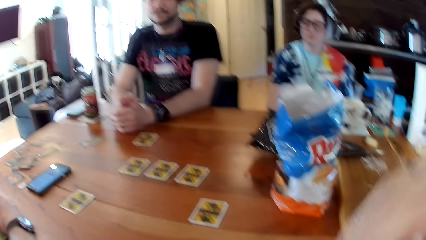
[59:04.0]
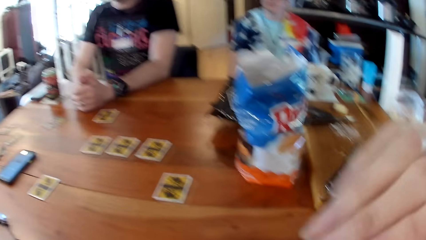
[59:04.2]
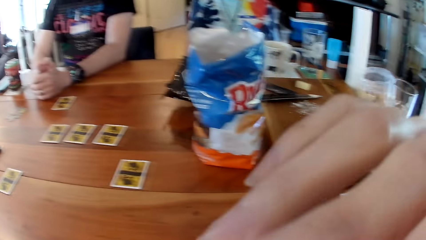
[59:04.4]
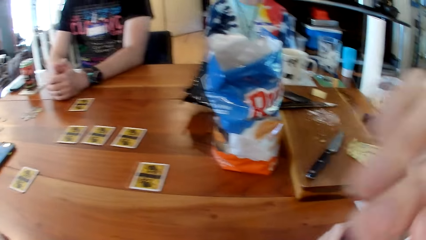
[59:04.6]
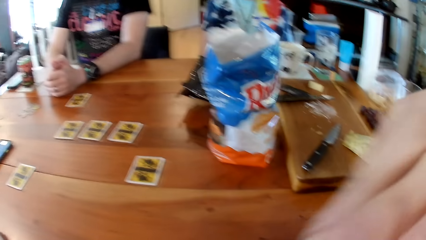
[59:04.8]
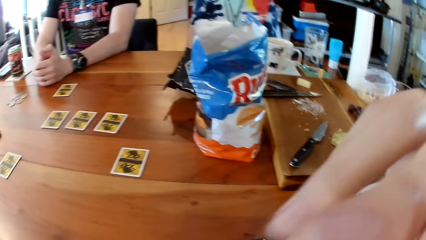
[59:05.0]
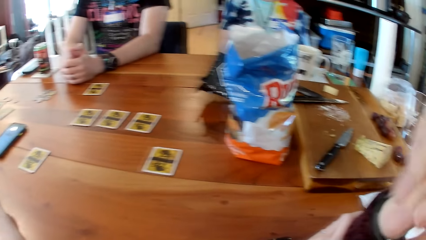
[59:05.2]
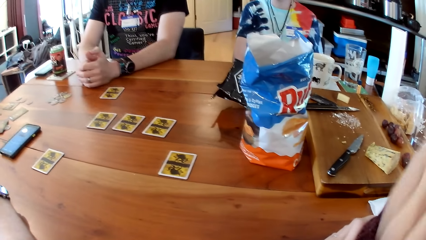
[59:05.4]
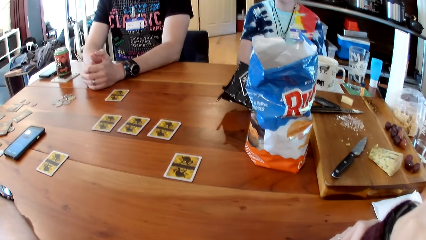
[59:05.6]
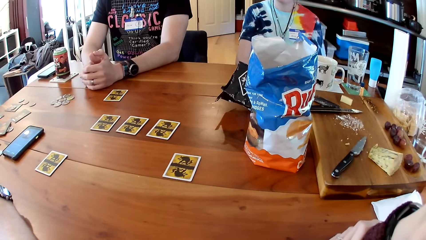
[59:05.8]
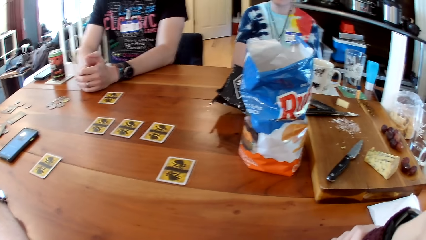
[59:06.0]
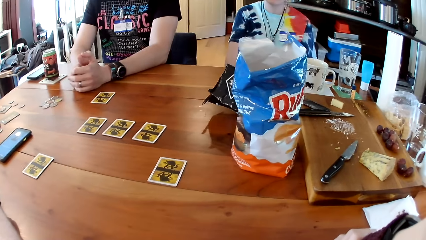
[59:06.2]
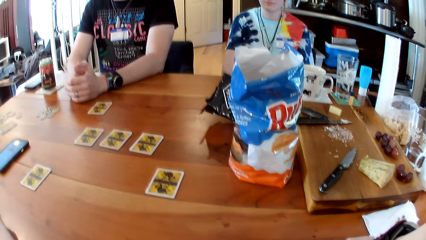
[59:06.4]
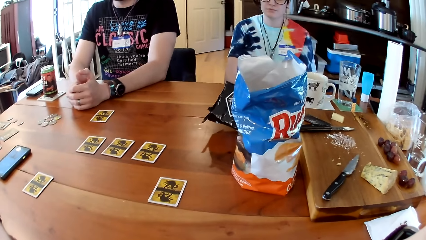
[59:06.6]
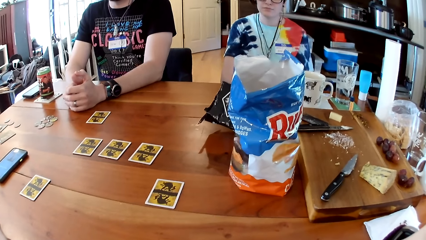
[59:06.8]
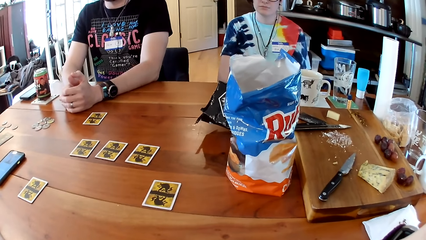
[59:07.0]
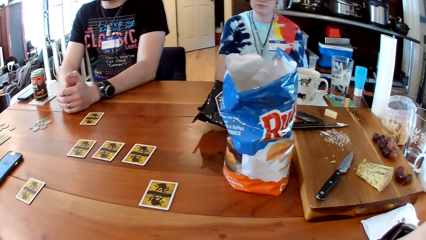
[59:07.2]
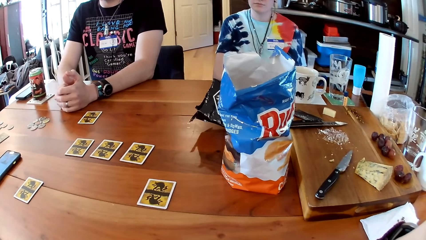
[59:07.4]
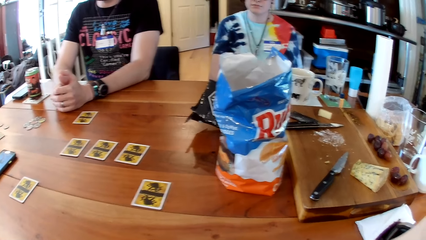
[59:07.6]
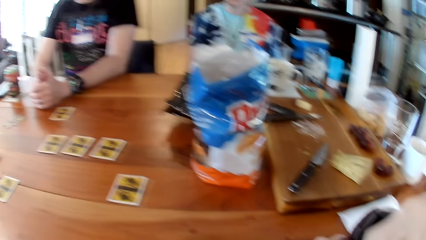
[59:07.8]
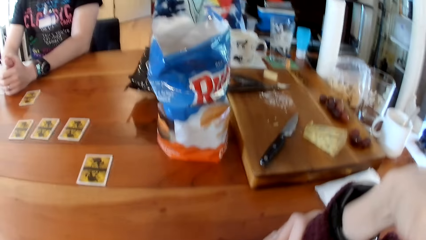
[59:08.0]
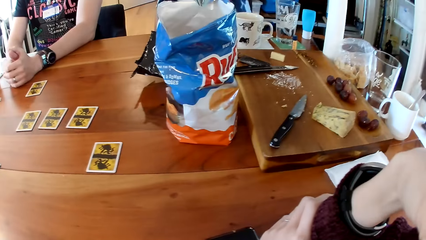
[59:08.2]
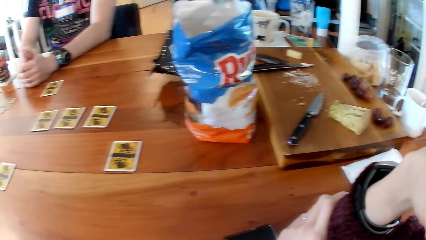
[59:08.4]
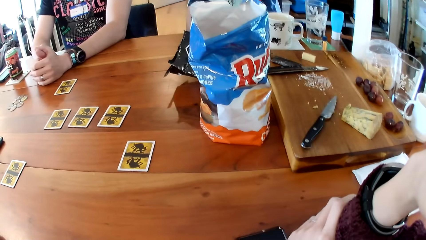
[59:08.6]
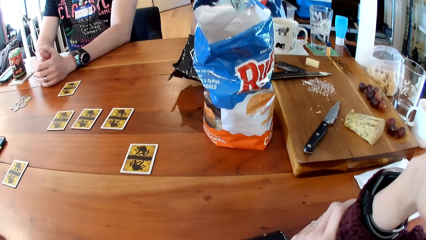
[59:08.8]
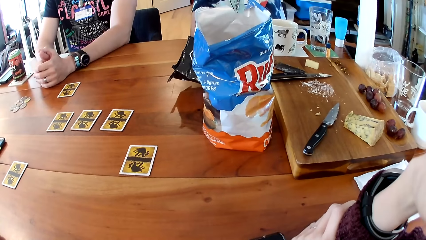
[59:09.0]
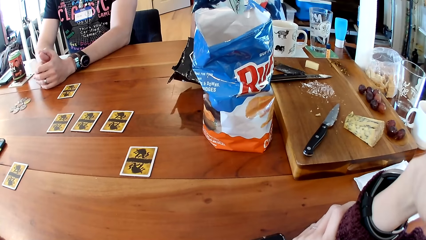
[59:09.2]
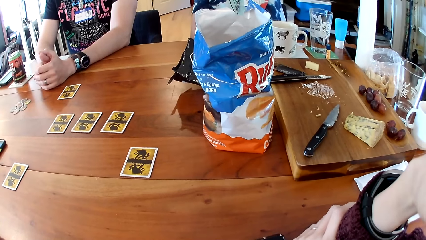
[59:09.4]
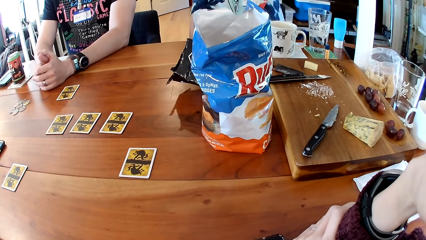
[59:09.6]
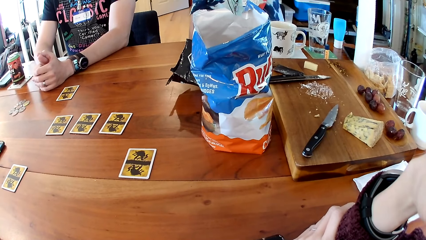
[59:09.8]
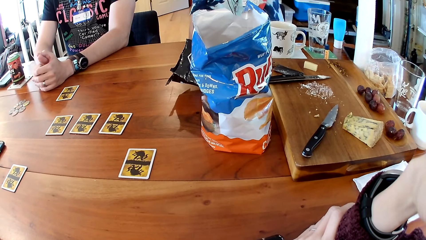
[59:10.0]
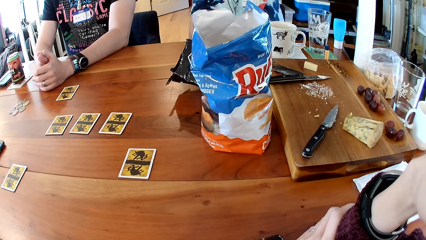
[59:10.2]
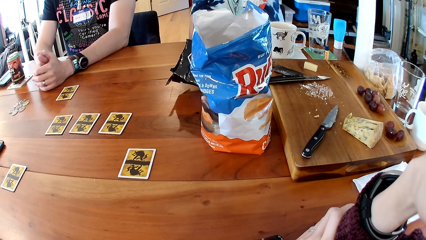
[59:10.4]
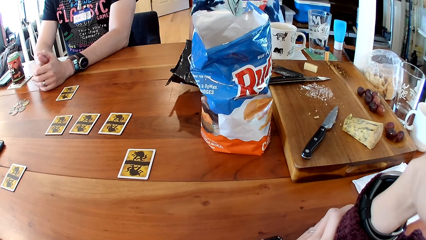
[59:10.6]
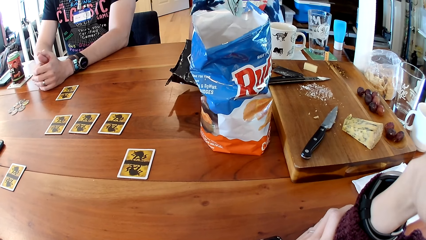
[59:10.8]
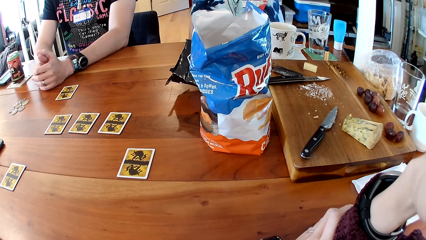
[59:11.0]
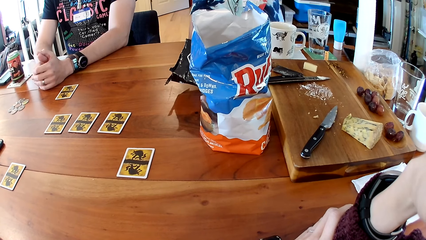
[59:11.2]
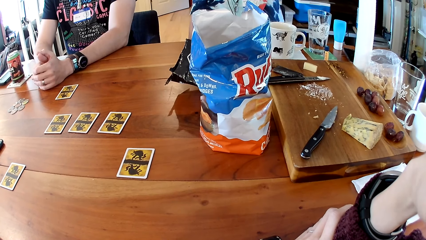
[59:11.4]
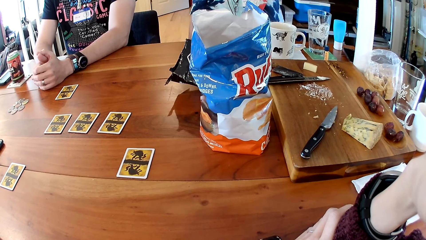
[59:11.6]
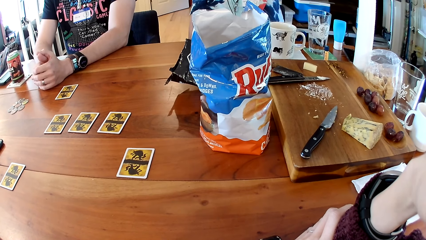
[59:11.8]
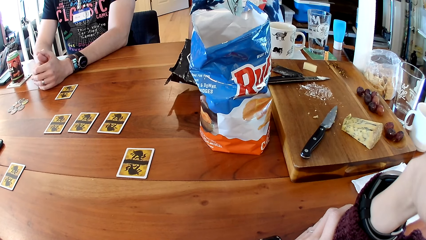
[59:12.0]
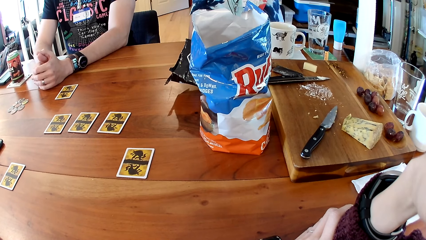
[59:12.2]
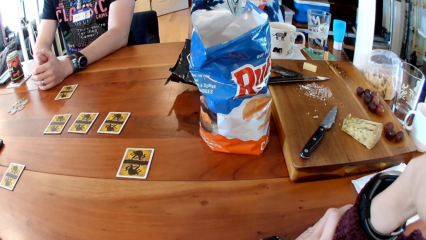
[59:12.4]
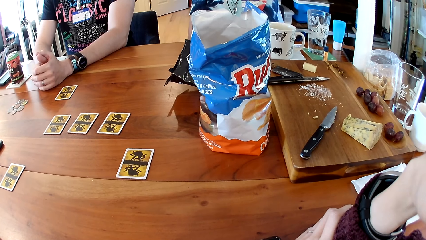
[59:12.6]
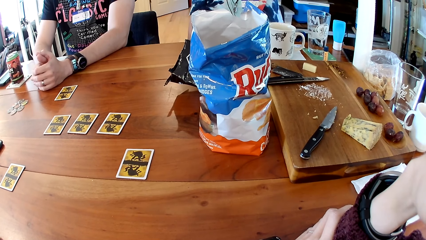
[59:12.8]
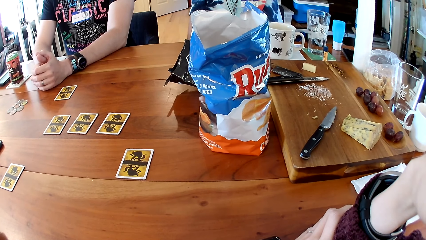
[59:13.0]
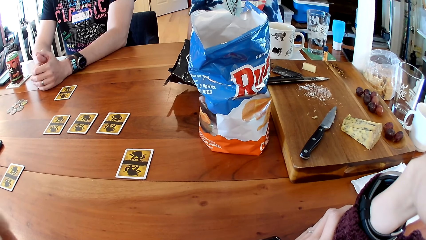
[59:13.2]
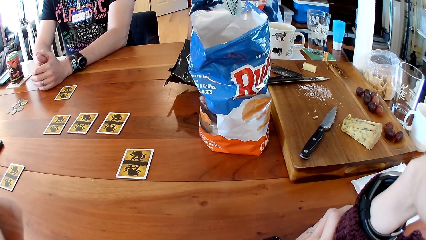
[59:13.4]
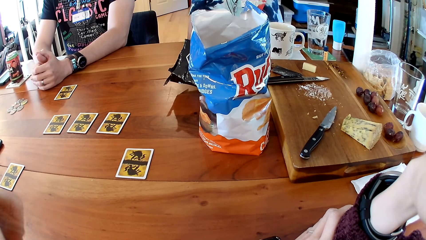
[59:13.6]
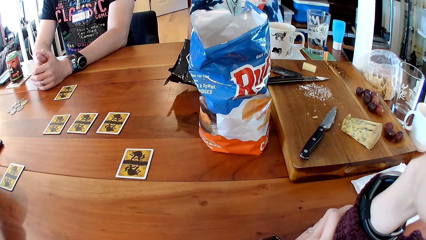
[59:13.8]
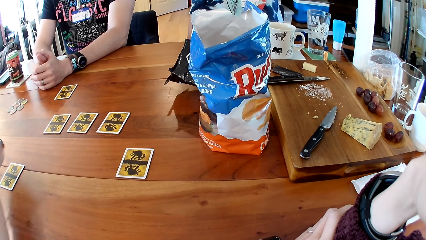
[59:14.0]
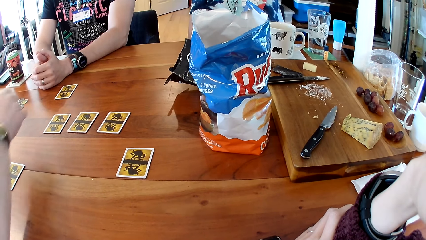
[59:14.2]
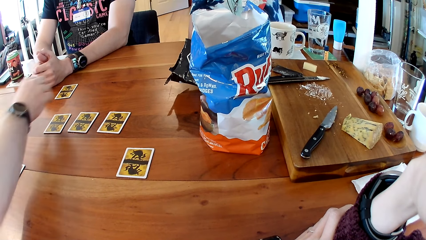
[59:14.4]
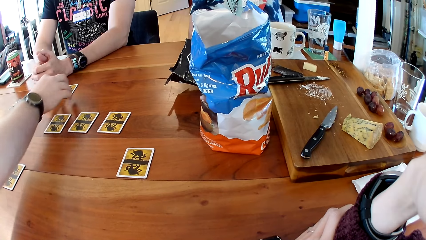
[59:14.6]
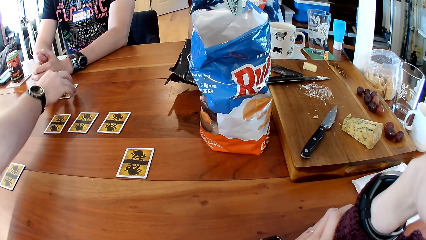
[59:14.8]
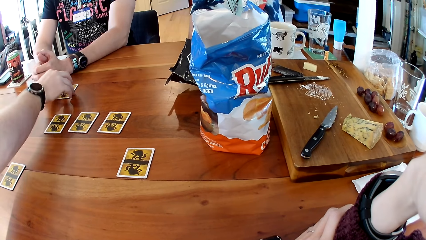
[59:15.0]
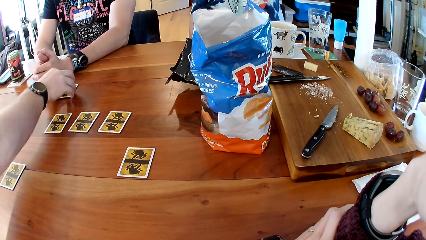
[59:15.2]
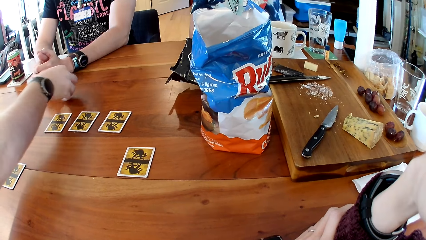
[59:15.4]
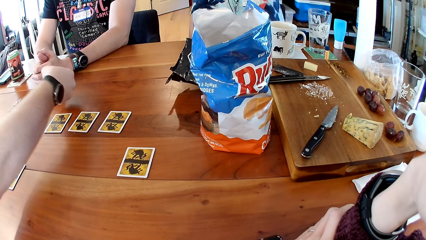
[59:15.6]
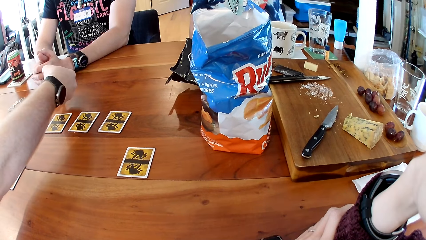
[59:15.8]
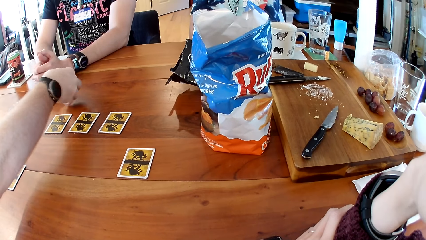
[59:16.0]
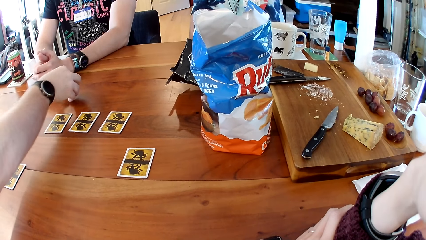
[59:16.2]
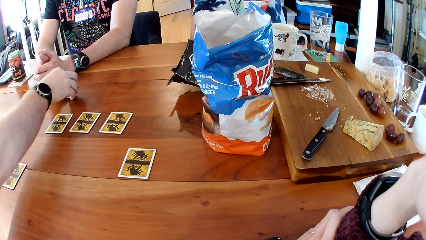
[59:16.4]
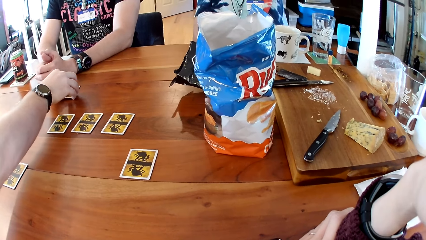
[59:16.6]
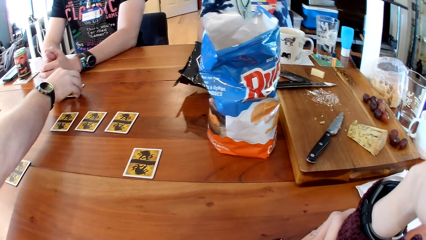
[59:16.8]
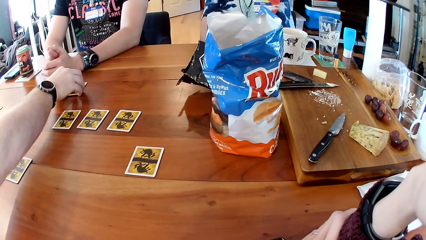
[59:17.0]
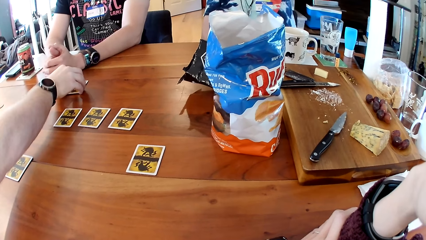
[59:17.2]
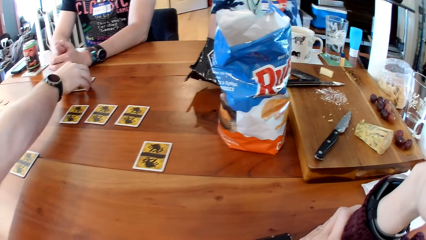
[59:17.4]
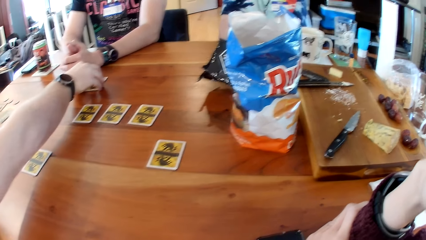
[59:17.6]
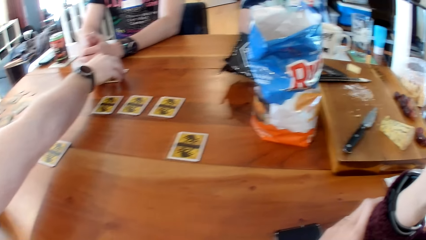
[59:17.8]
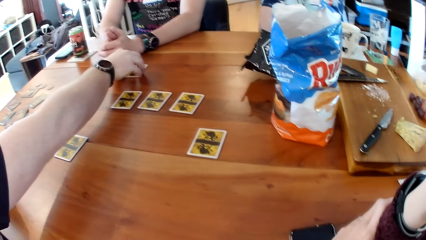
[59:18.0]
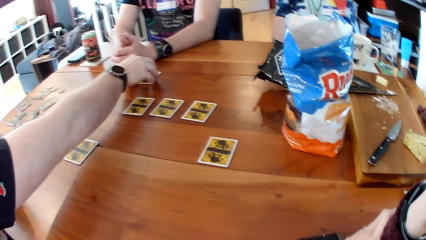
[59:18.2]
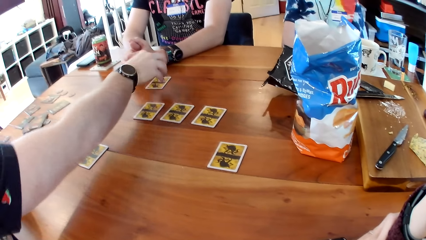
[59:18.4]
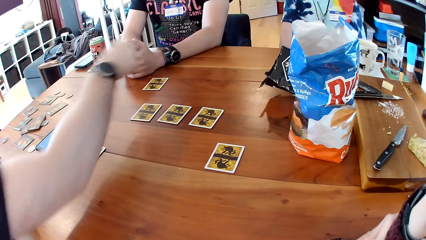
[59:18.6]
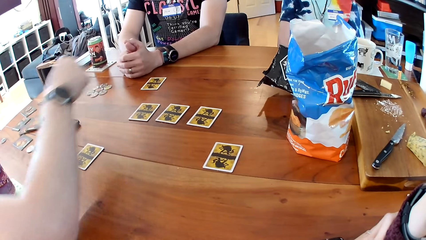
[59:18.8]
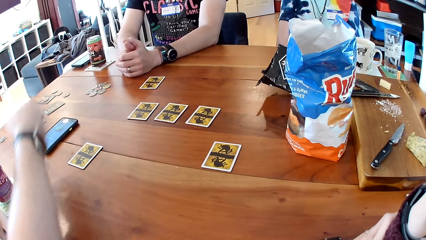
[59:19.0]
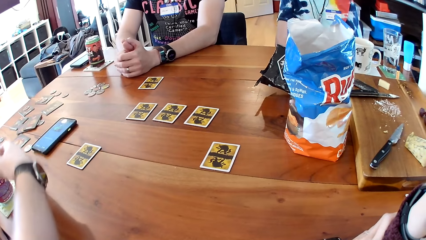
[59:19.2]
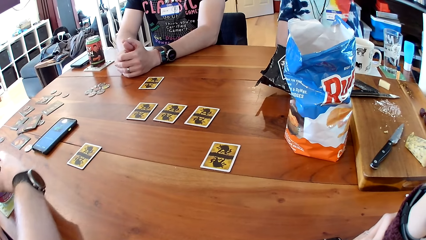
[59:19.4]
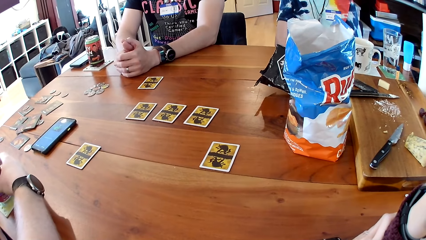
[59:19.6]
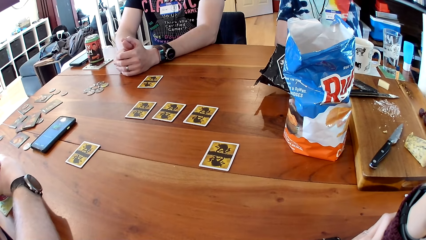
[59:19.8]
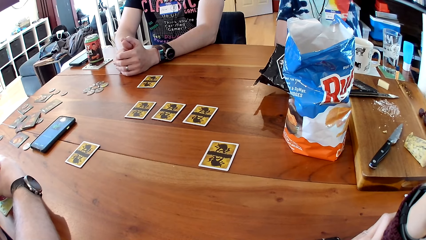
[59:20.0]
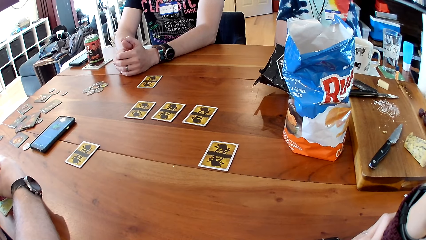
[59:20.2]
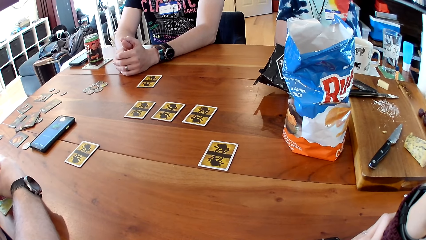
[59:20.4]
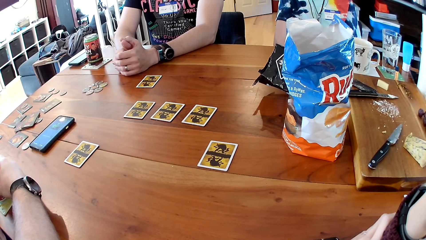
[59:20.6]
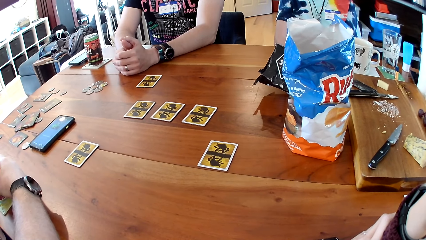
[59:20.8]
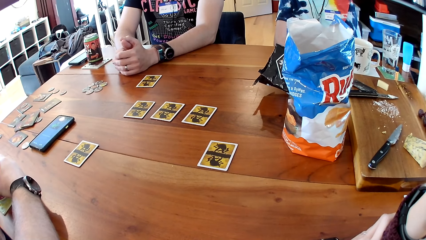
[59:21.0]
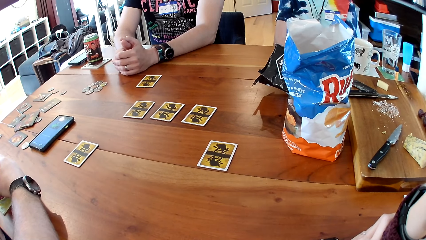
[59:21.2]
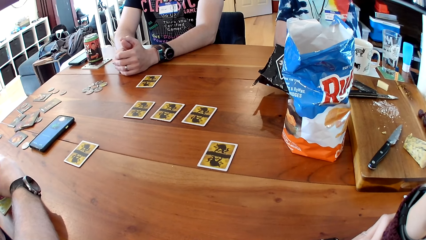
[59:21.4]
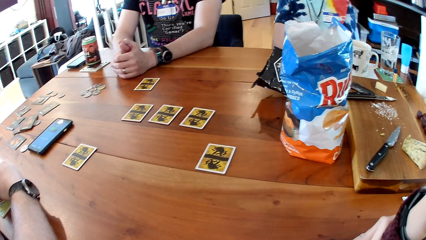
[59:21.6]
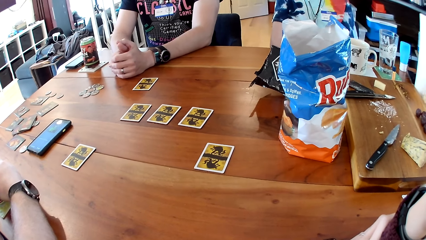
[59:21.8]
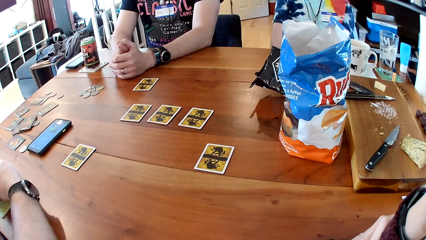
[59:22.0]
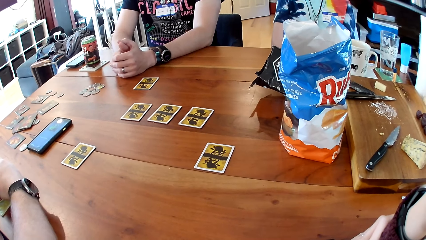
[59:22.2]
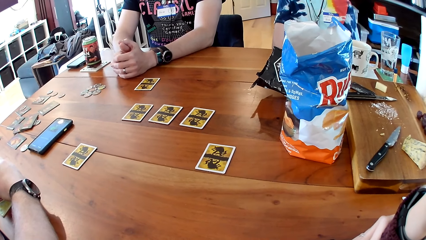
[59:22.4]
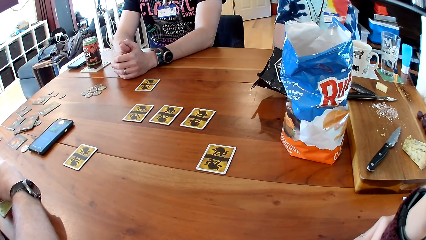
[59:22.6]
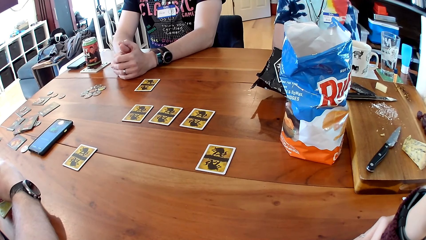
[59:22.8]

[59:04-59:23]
The camera wearer scratches their eye or nose with their right hand. A man turns a card on the table with his right hand. The man places the card on the table with his right hand and holds a can with his right hand.
